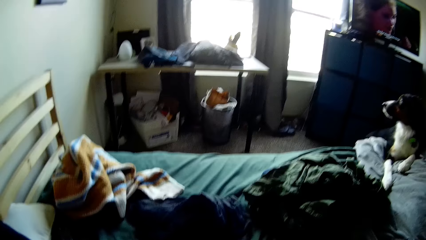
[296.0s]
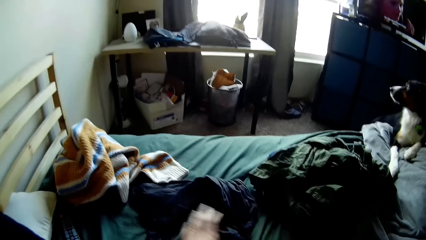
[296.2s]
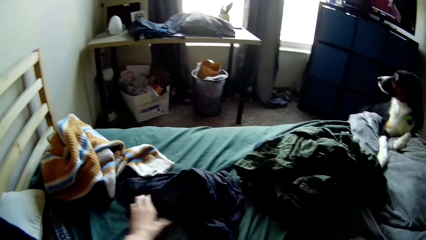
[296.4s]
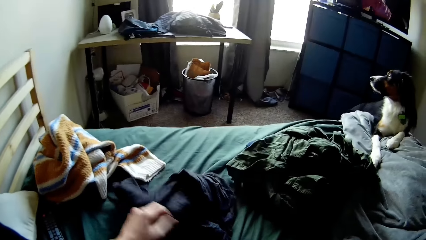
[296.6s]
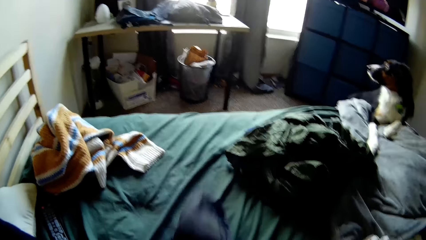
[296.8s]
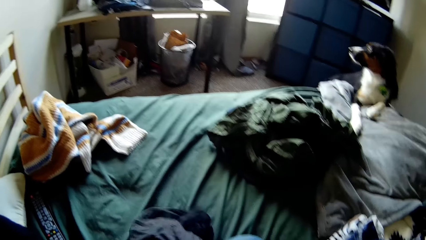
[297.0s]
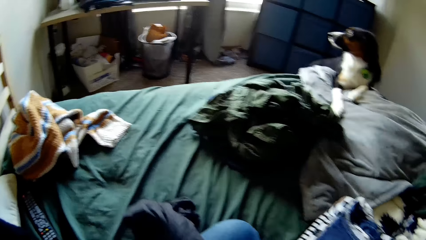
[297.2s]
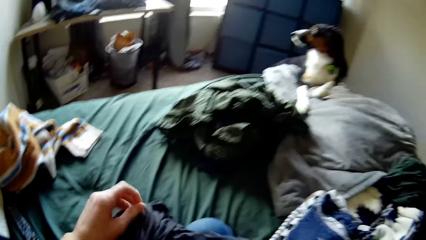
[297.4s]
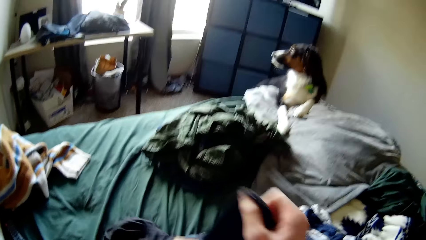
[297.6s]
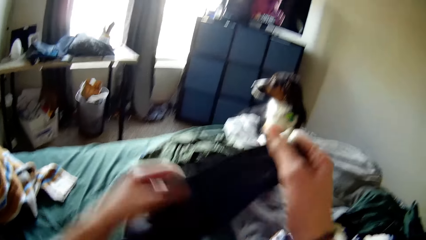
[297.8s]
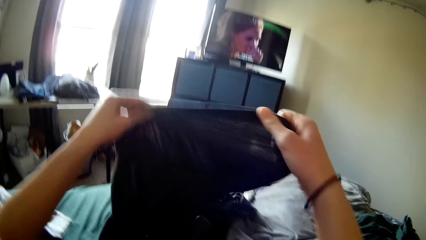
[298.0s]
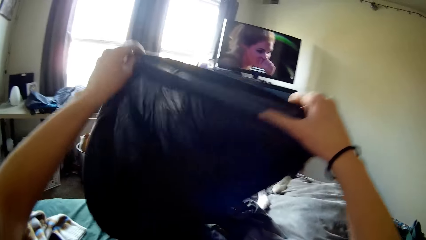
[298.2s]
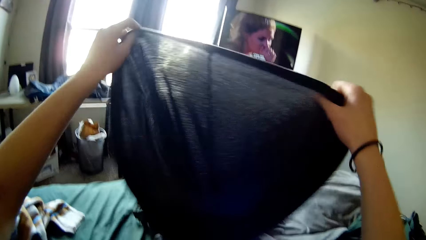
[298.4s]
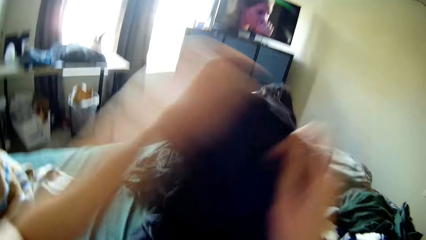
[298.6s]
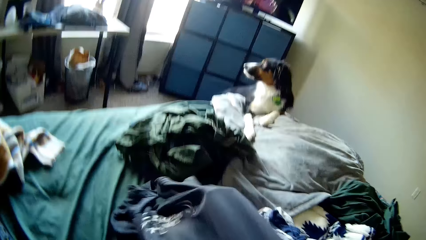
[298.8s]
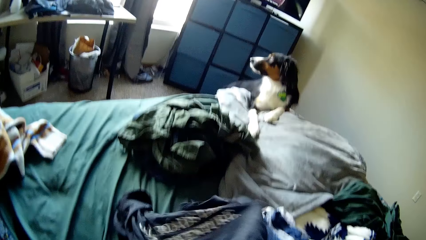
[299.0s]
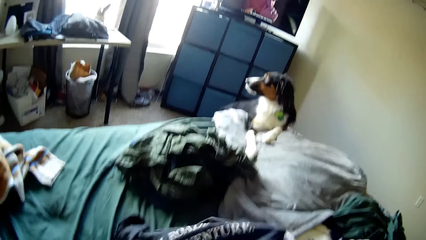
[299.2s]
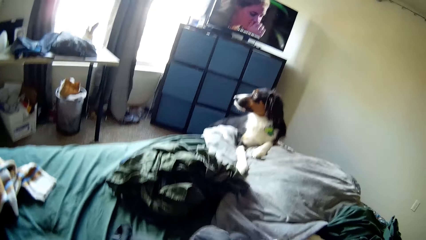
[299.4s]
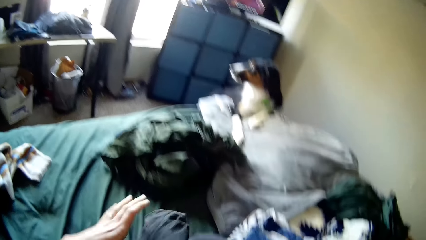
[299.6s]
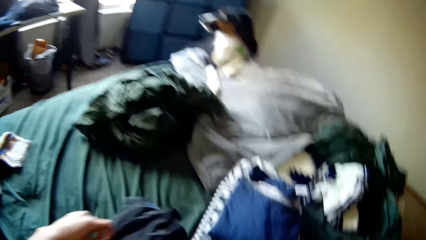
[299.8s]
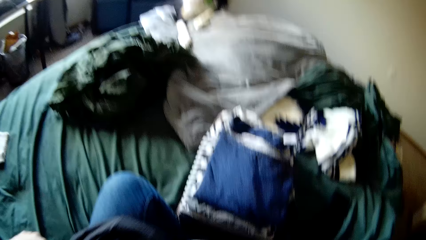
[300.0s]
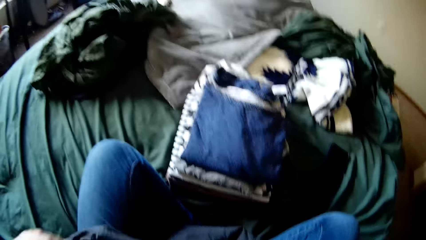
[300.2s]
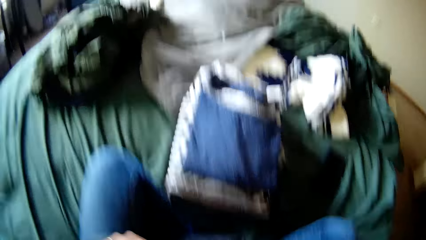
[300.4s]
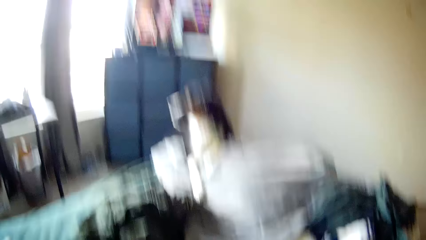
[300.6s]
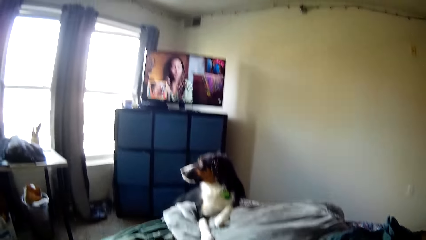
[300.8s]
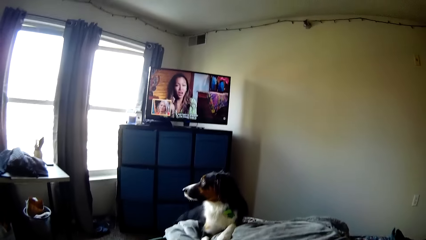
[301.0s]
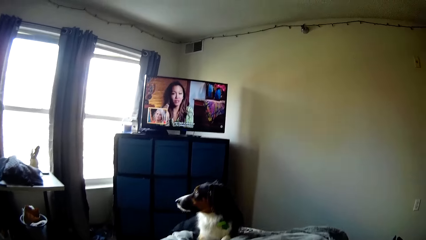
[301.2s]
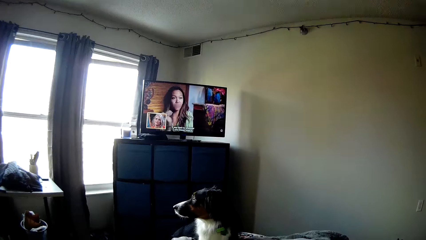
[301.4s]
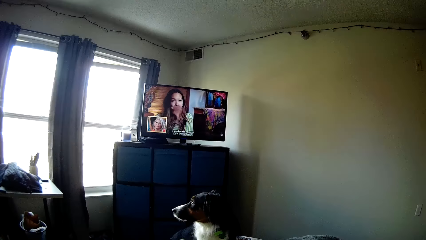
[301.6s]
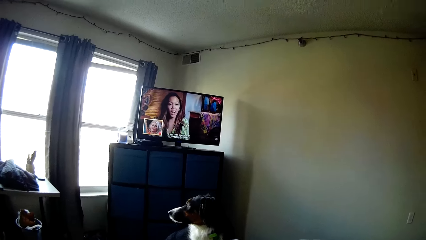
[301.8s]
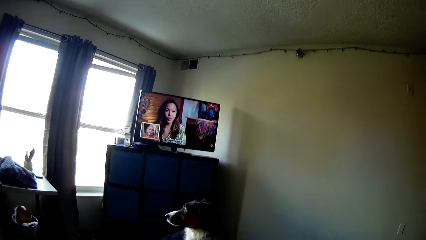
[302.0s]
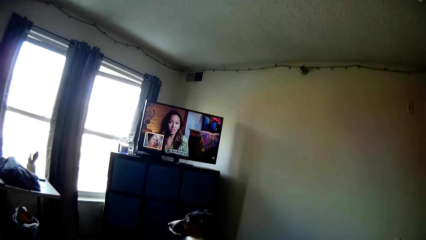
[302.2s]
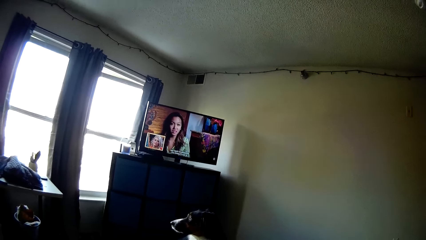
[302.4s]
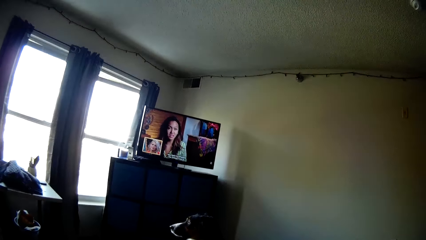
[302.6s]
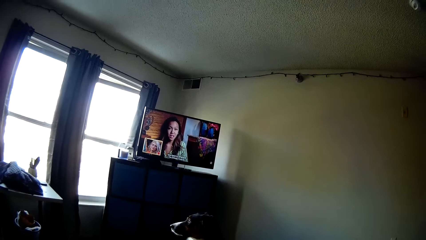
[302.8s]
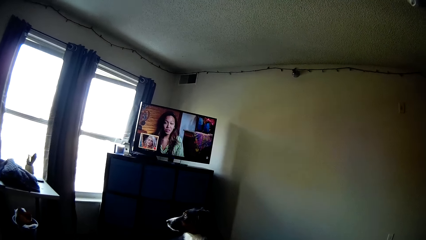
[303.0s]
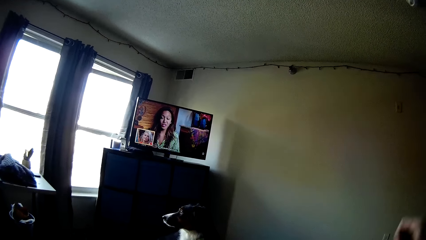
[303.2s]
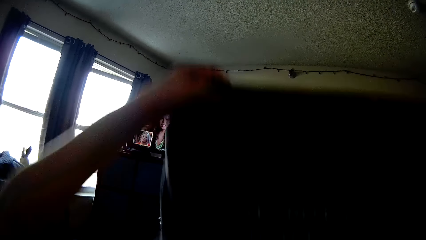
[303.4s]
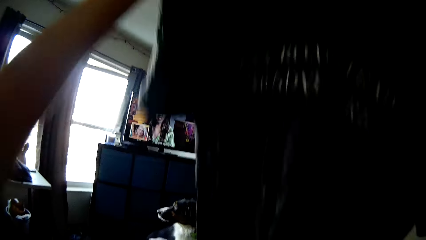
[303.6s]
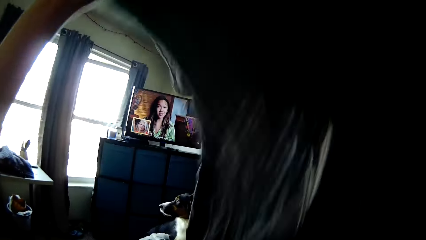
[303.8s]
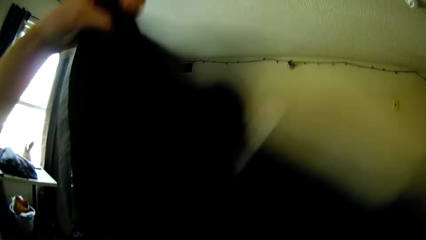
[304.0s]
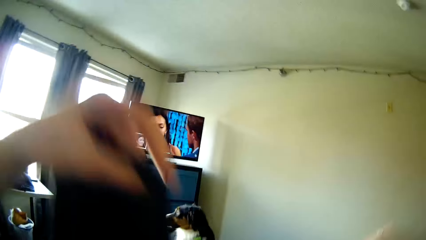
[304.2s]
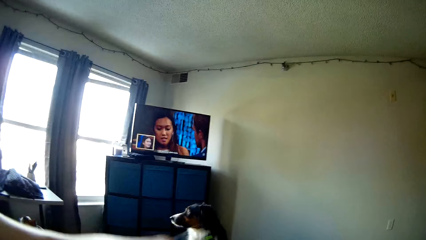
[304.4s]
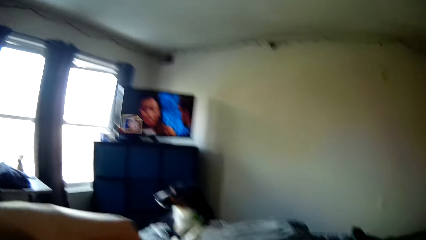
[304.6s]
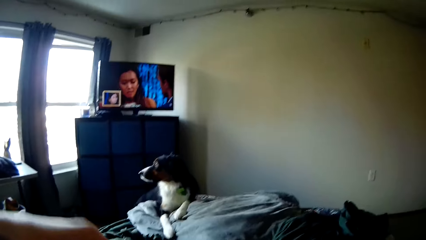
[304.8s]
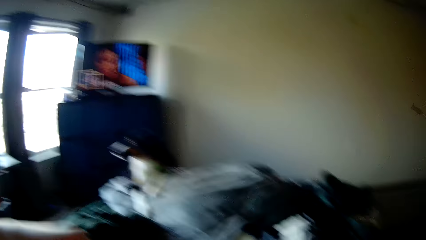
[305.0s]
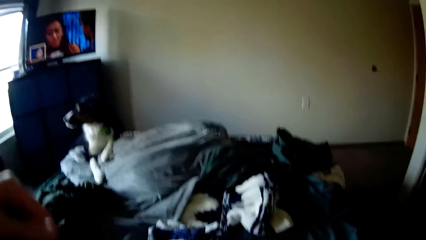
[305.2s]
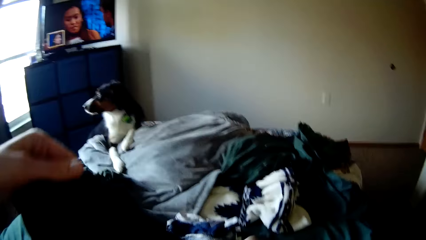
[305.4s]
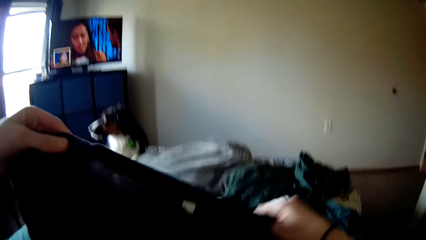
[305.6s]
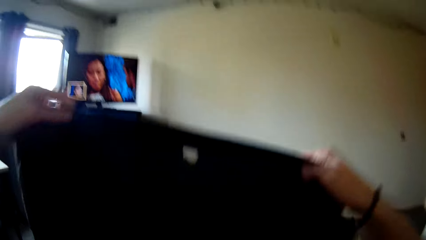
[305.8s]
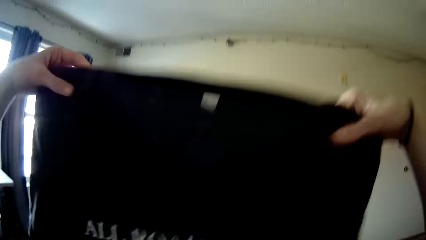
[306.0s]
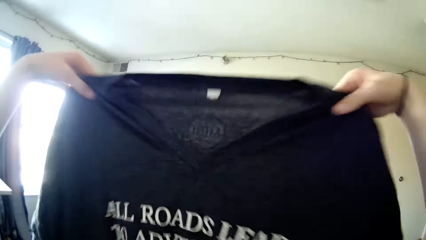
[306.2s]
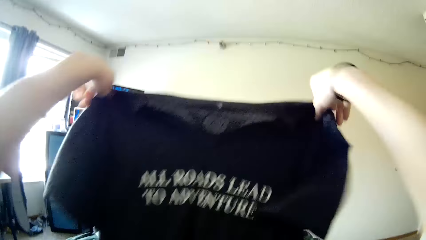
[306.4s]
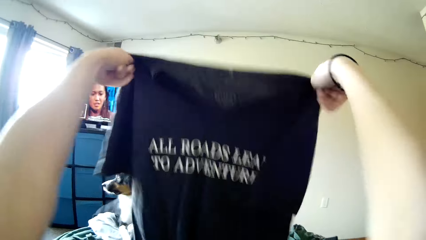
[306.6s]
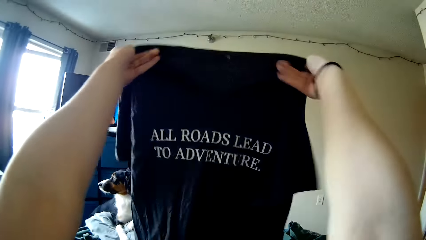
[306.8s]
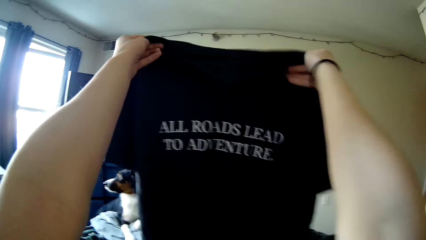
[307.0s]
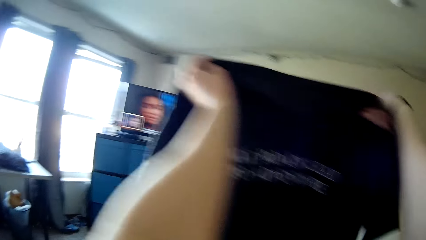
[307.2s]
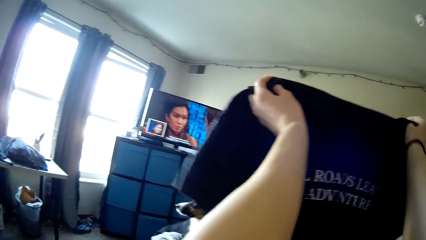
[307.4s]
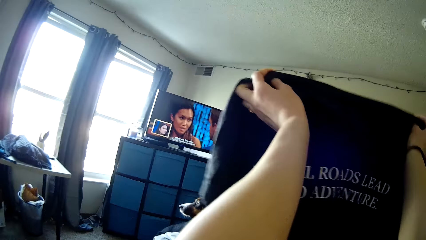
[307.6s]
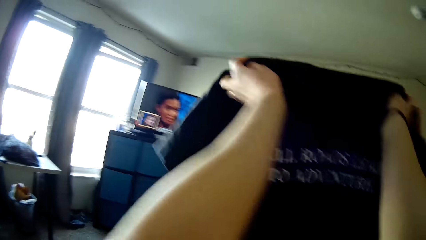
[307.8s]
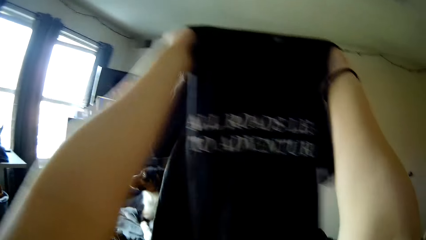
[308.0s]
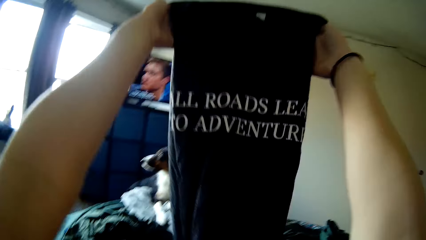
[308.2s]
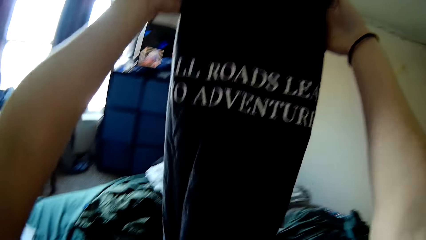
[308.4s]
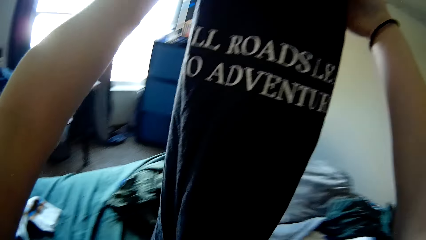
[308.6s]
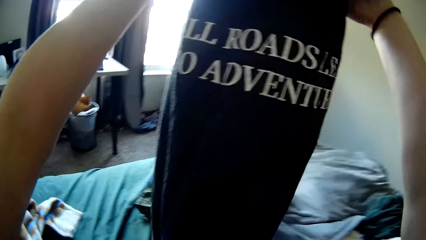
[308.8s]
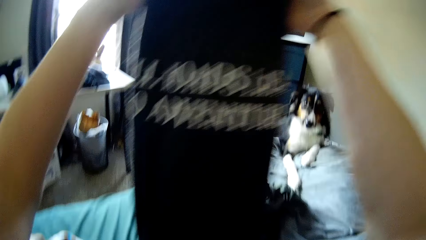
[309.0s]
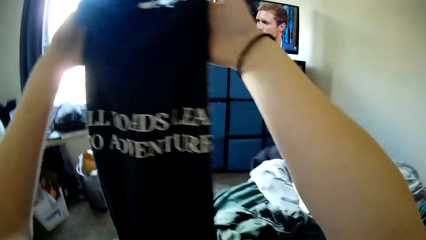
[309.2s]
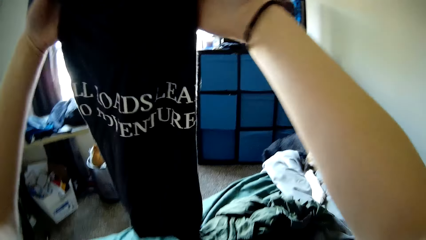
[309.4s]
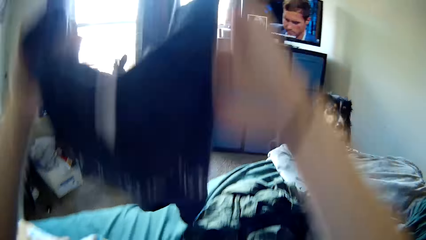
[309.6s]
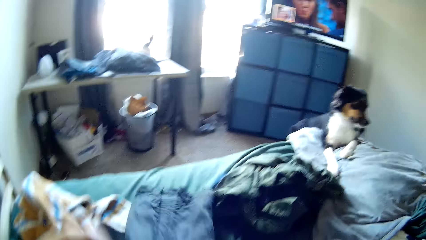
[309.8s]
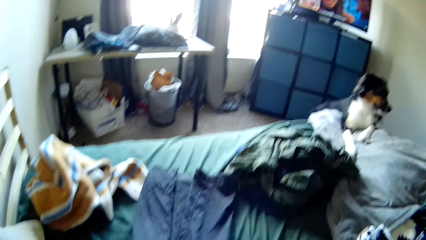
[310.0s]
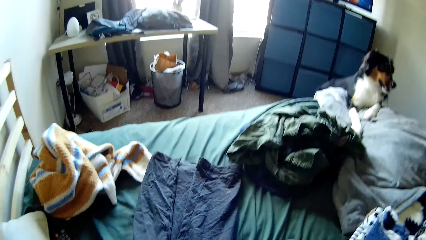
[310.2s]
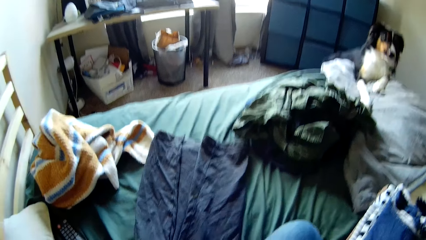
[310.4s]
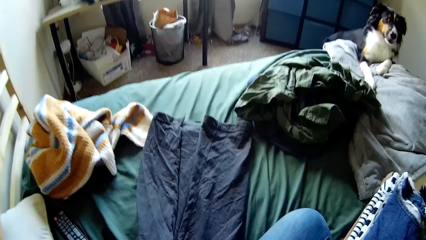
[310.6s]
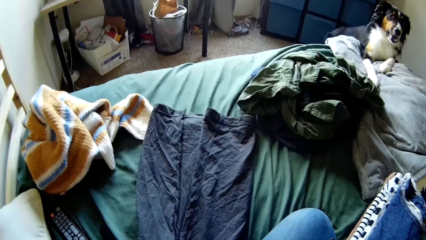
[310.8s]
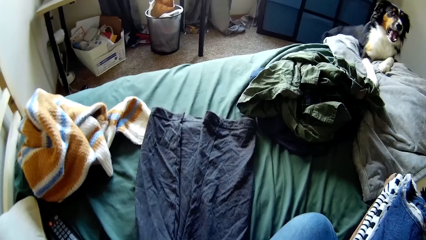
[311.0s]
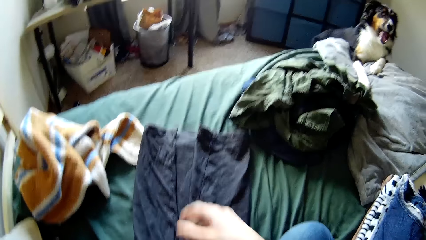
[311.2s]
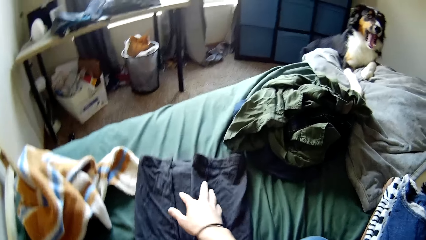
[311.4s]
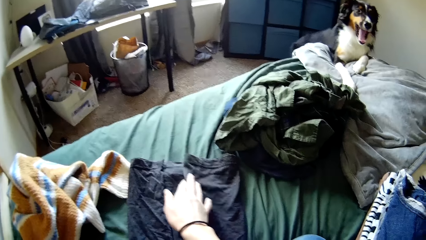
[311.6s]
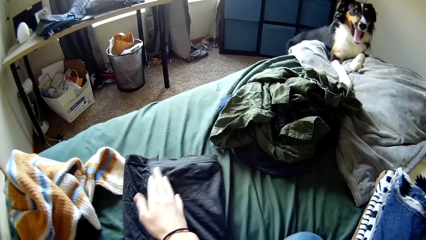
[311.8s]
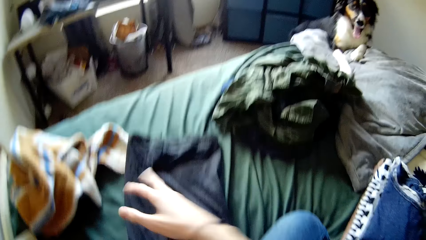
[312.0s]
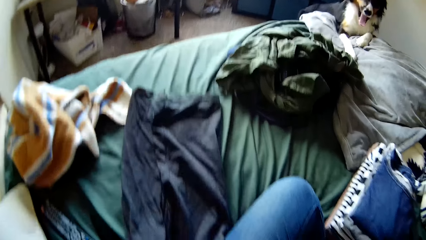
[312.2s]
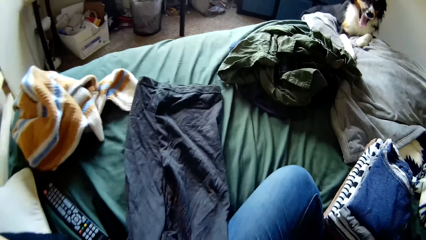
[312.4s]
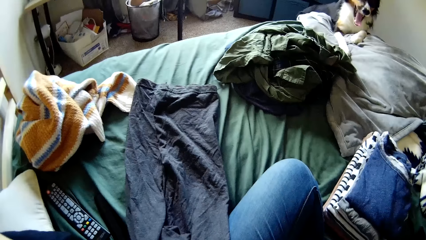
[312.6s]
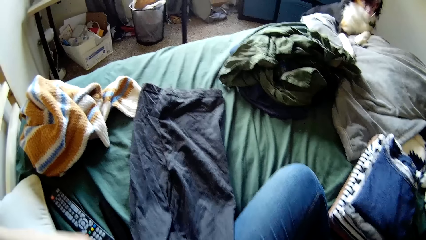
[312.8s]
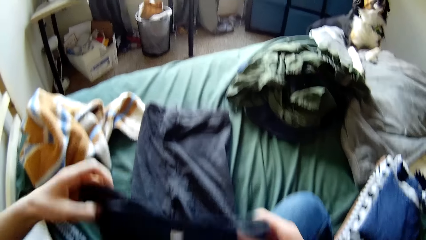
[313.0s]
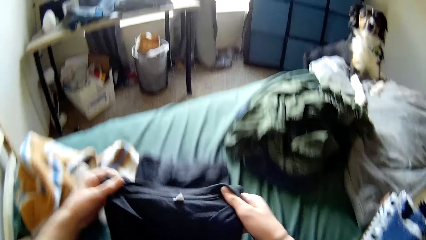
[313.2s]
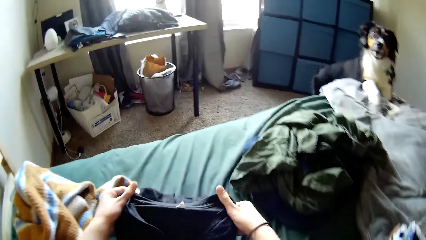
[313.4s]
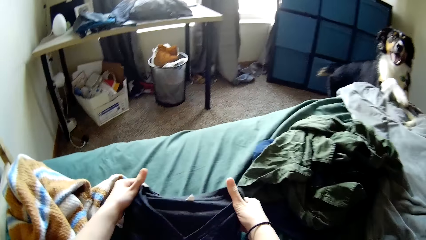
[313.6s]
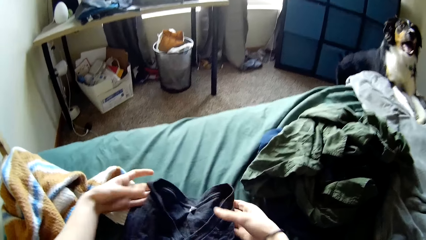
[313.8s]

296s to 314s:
The camera wearer looks around the room. He picks up another cloth from the bed in the room with his left hand. He folds the cloth. He looks around the room. He lifts a t-shirt. He folds the cloth in his left hand with both hands.
